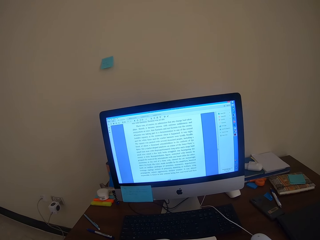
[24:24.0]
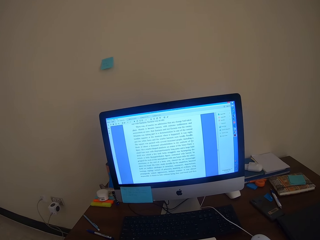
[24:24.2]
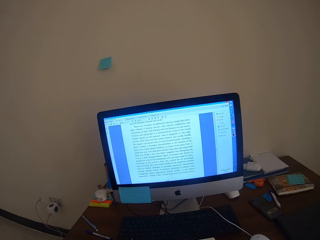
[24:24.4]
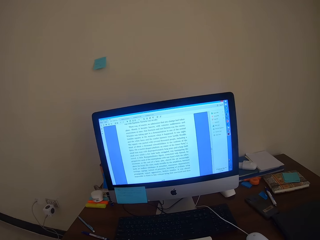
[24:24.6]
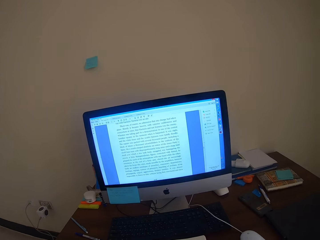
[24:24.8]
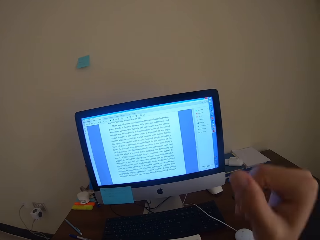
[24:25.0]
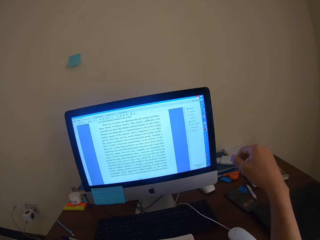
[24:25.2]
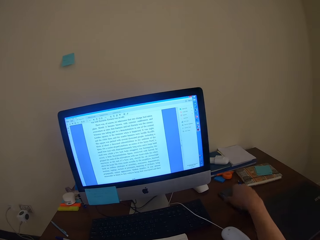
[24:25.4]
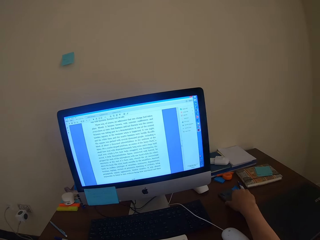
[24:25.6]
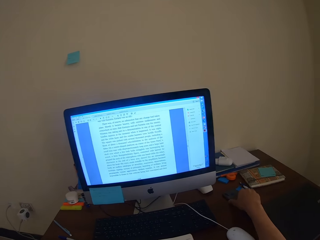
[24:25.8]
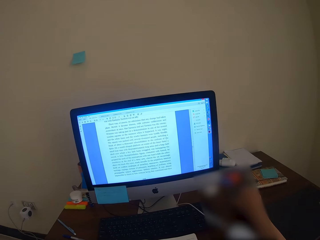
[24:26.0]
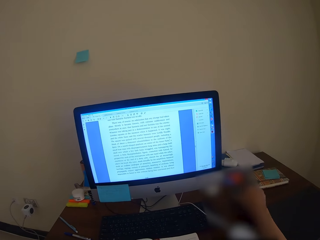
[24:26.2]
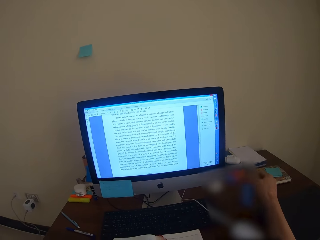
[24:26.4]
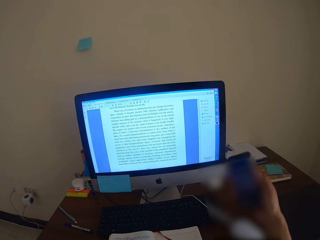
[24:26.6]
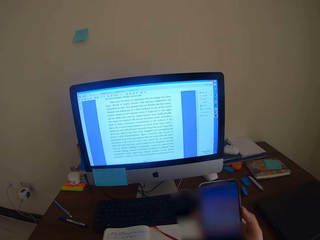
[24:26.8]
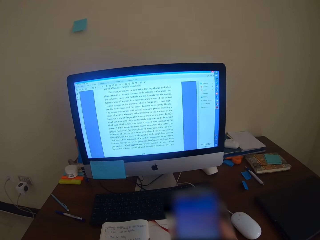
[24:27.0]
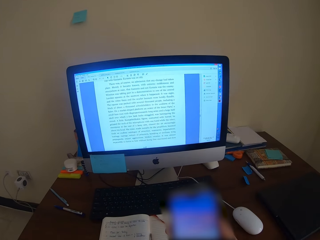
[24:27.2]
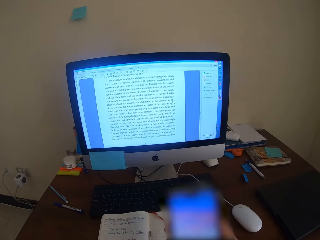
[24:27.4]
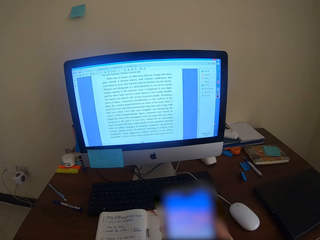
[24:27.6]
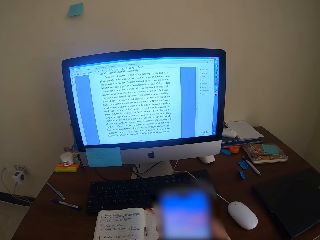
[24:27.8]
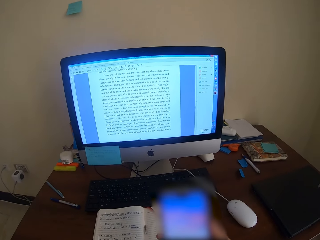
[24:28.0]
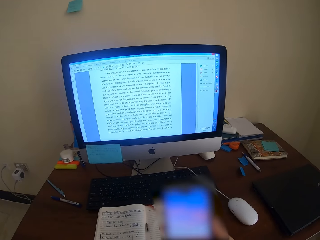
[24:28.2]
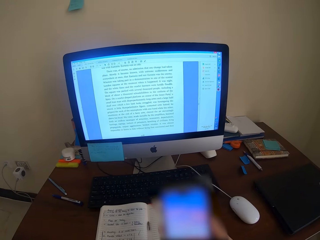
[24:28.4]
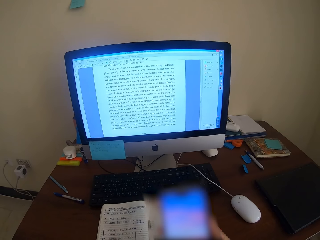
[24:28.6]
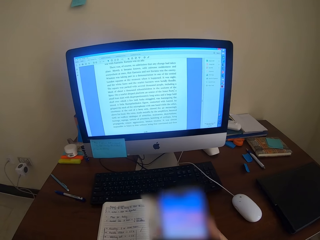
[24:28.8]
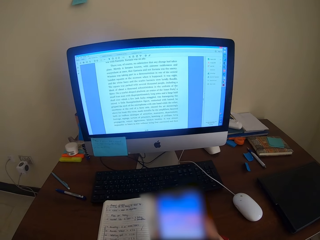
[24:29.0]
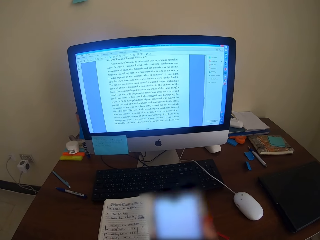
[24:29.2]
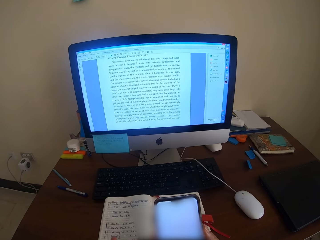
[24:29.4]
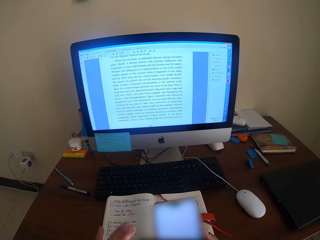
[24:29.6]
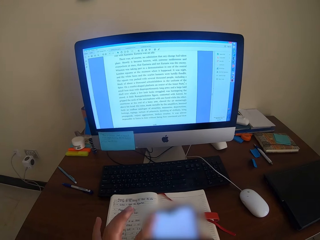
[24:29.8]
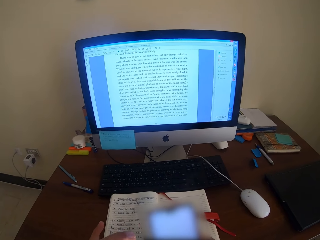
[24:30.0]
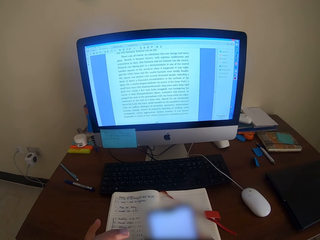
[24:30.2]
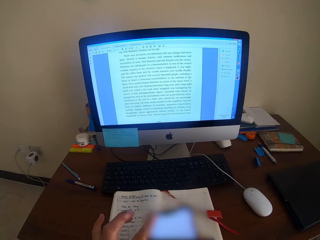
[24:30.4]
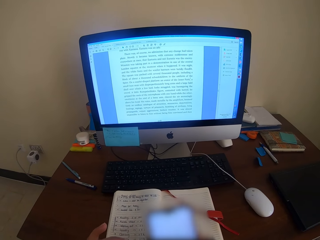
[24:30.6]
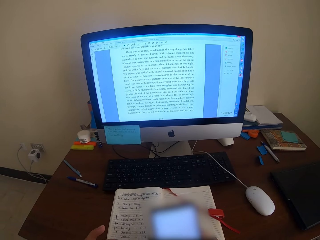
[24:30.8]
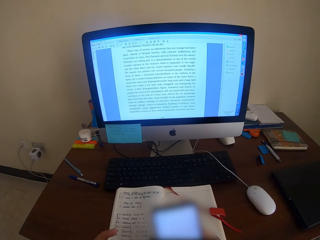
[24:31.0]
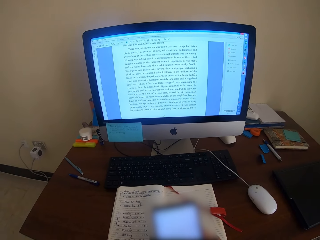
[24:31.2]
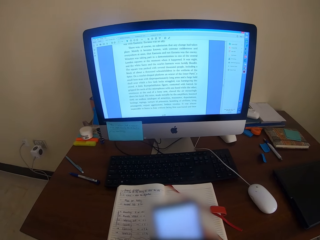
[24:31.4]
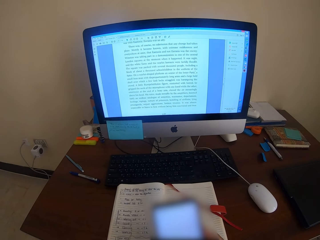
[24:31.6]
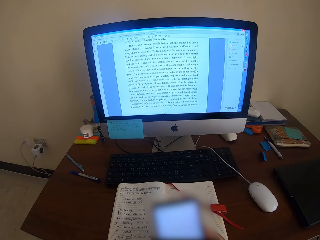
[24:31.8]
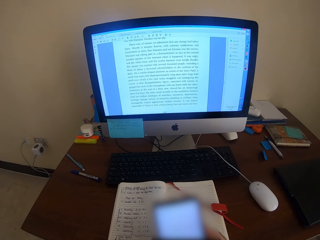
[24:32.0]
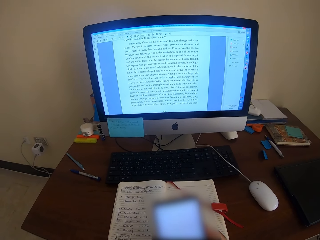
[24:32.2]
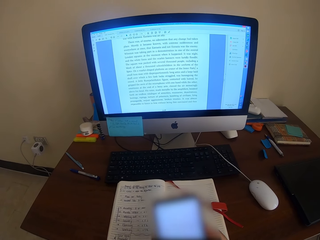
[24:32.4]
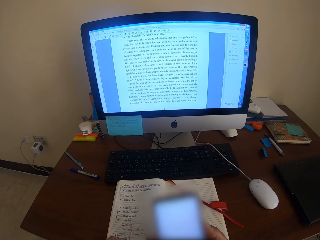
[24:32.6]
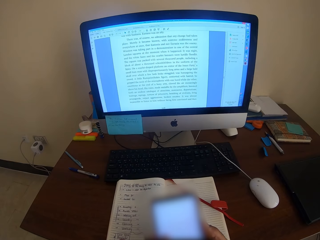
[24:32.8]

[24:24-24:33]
The camera wearer picks up his phone. They dial the phone. They scroll the phone.

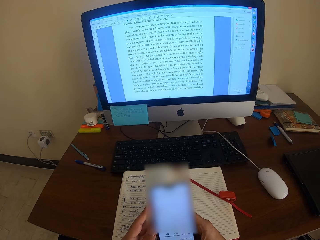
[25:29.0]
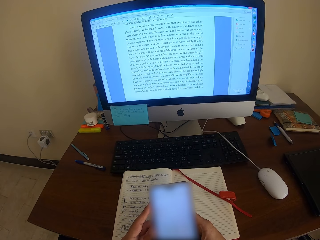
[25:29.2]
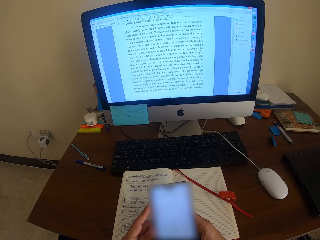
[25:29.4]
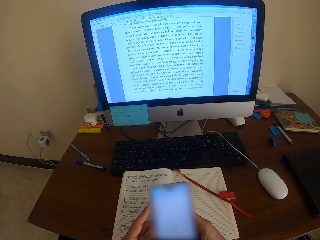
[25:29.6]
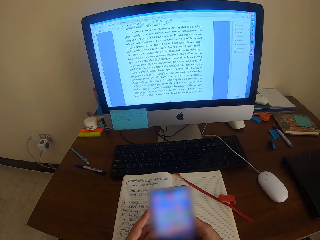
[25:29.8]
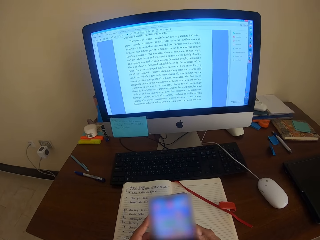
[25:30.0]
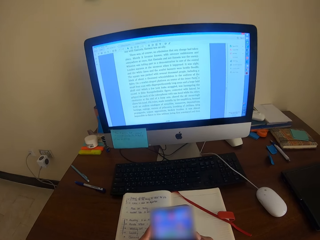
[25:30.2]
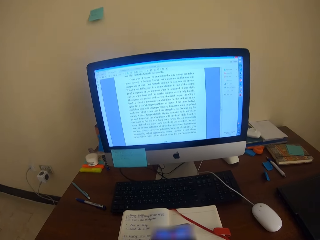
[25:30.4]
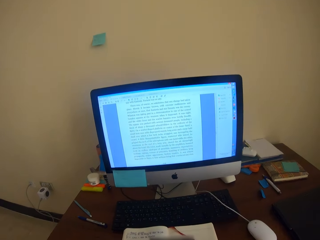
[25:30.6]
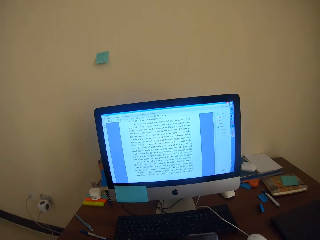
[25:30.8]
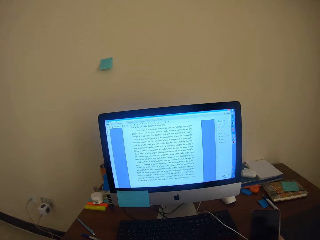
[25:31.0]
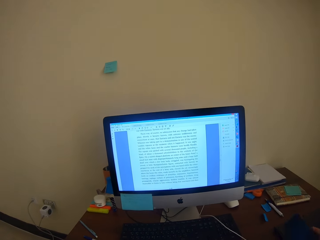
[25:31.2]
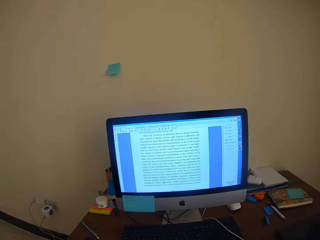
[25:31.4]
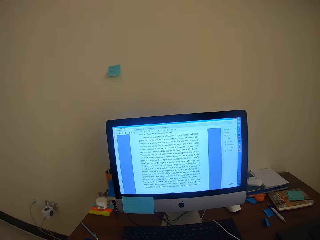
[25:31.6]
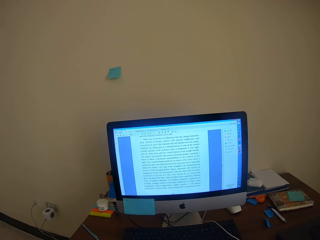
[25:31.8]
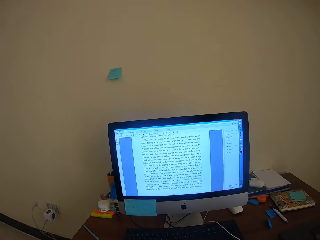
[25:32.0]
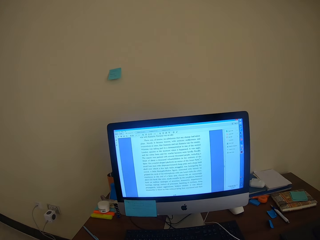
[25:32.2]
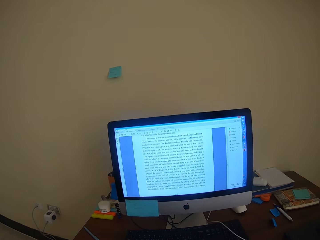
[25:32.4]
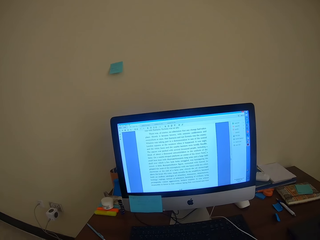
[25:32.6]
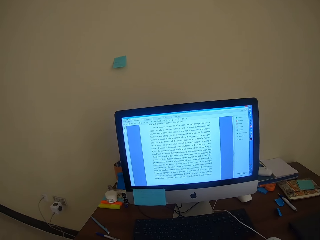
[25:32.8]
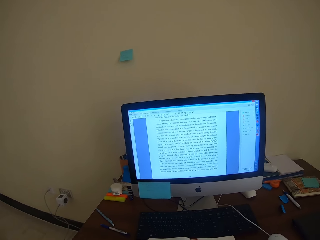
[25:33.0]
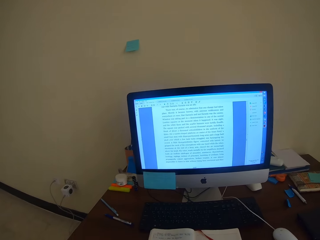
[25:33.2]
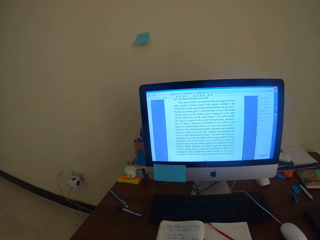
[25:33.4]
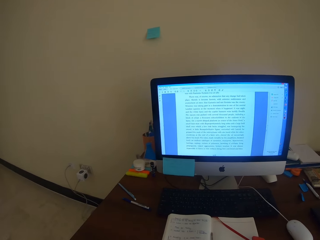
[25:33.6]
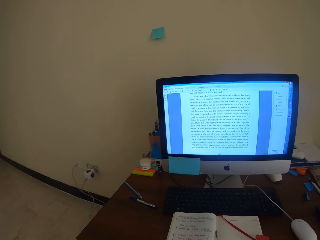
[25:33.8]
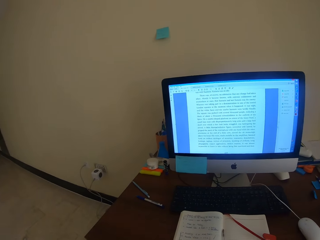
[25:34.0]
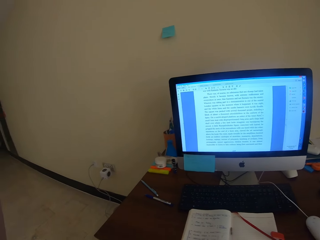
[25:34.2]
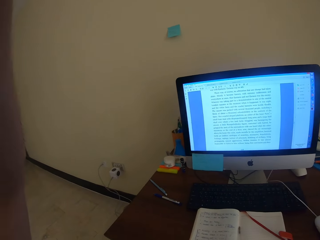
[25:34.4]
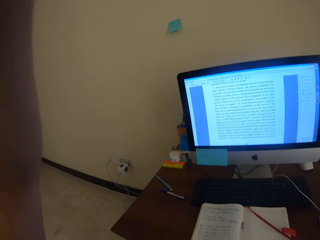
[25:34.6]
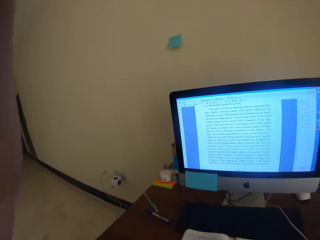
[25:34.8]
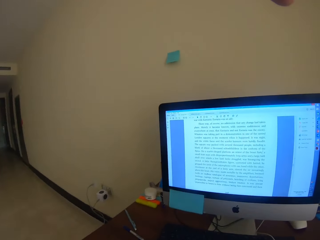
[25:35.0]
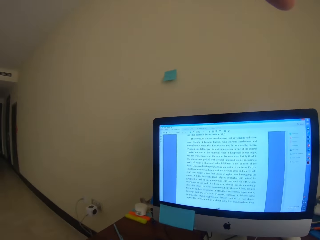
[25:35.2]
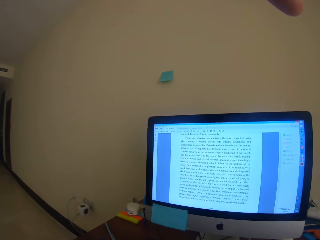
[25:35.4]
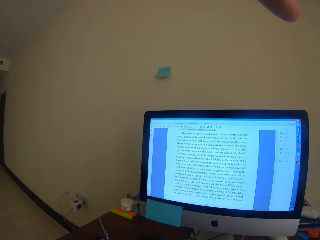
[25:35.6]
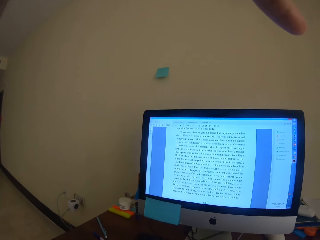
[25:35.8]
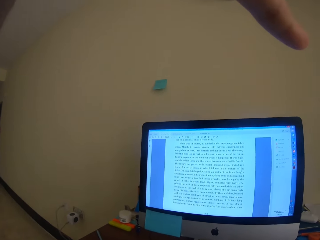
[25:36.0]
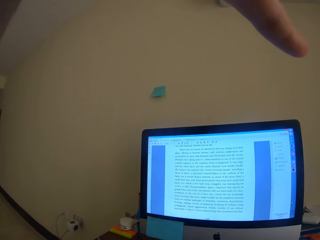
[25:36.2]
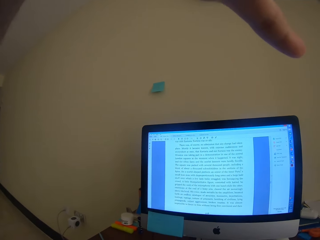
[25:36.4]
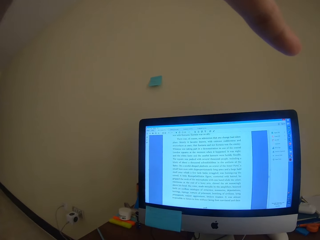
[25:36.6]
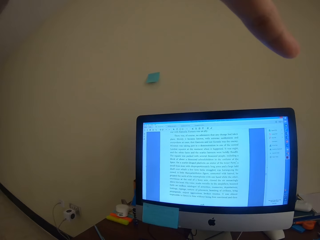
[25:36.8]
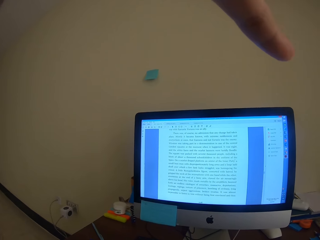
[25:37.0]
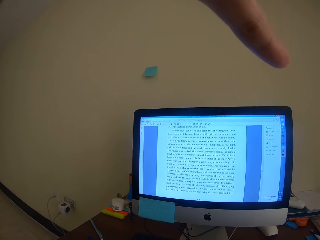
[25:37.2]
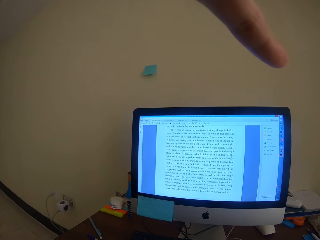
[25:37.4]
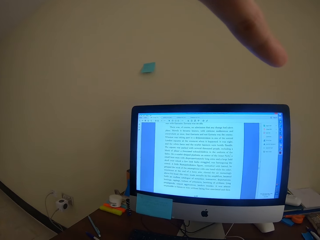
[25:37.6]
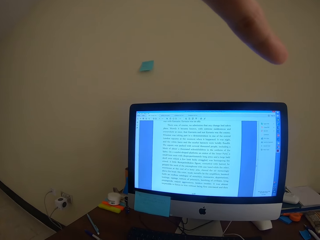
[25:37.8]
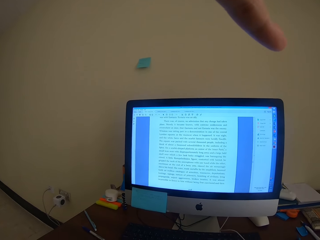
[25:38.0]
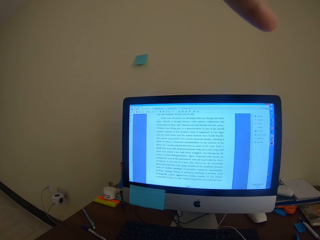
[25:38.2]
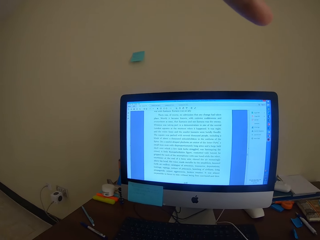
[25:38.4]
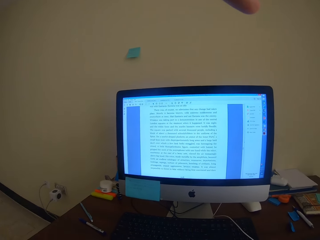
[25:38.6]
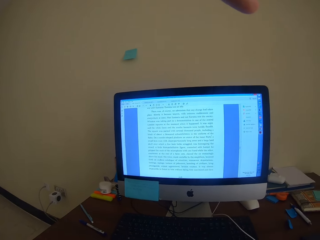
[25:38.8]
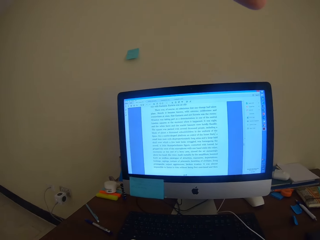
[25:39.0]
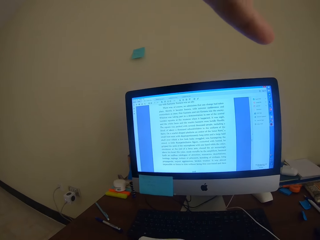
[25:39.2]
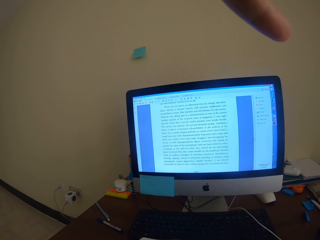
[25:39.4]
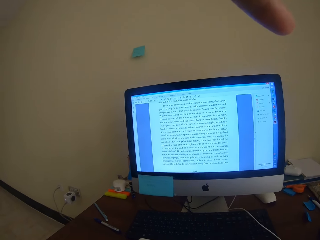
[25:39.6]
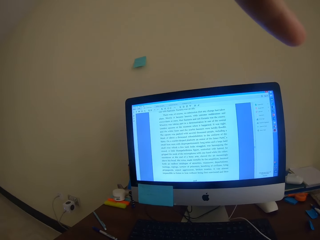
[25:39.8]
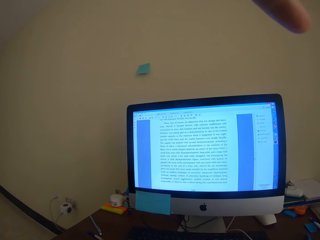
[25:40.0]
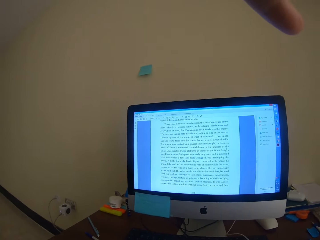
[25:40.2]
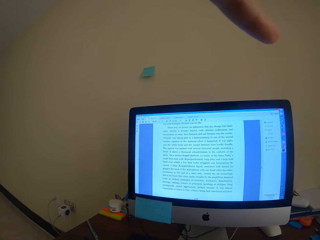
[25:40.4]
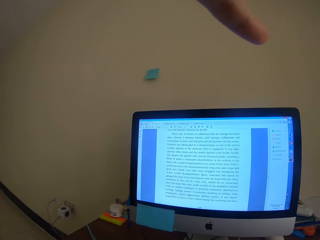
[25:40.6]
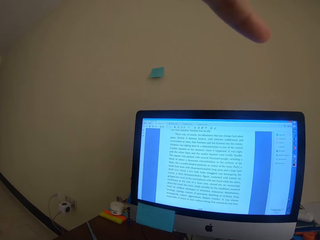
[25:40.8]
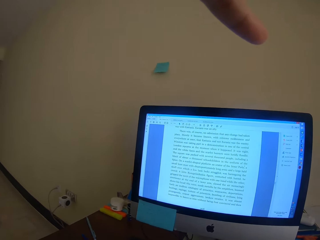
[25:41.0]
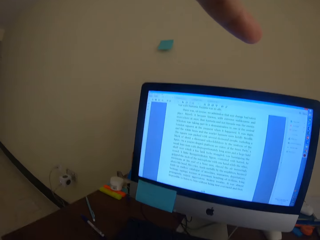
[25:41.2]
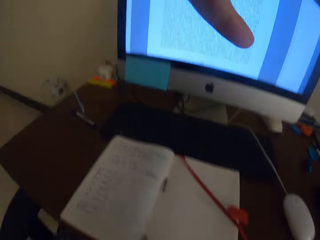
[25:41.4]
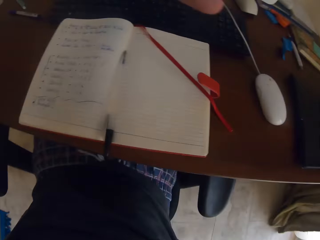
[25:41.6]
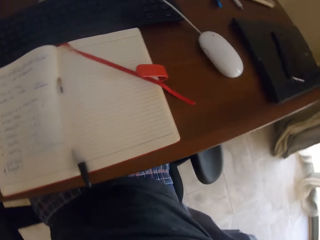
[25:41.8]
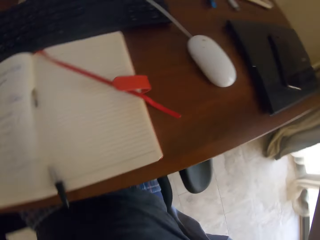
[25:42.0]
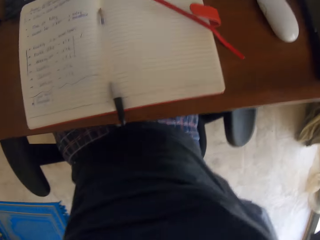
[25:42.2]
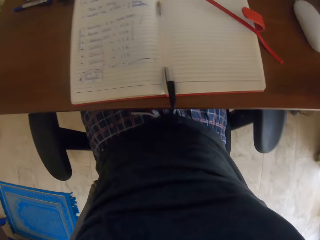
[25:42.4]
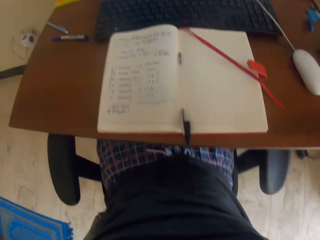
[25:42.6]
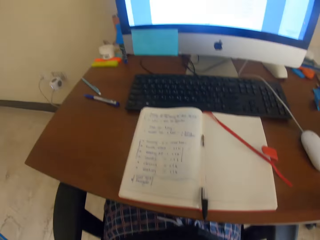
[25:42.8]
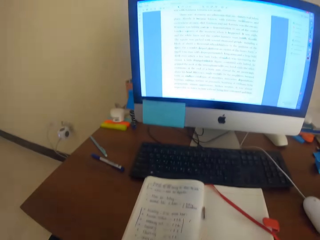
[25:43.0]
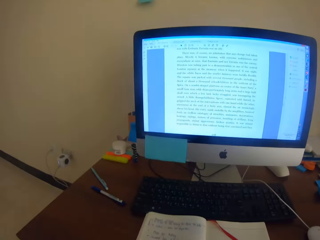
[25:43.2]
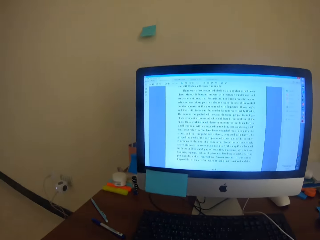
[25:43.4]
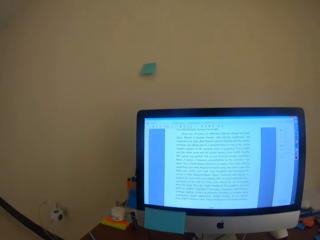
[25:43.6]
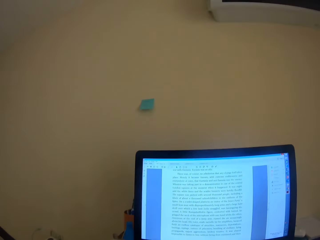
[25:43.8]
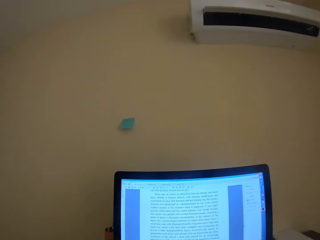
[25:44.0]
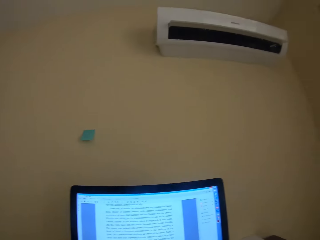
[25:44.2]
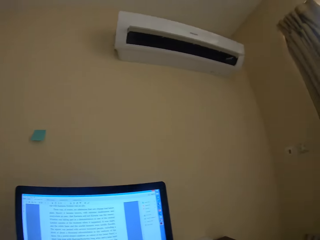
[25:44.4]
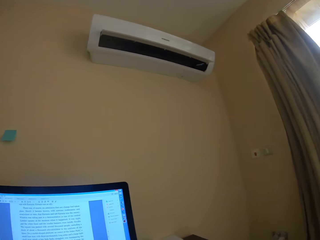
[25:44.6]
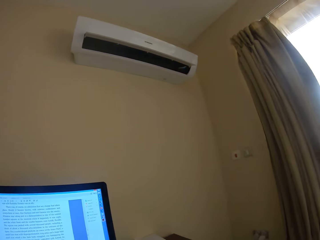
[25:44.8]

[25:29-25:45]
The camera wearer looks around. They adjust a camera.
